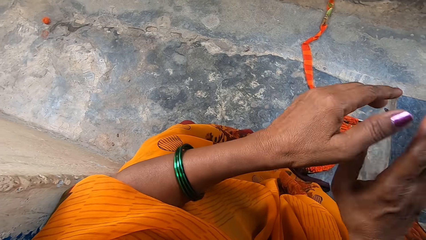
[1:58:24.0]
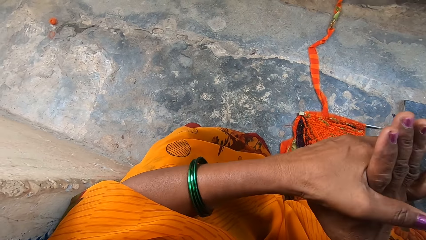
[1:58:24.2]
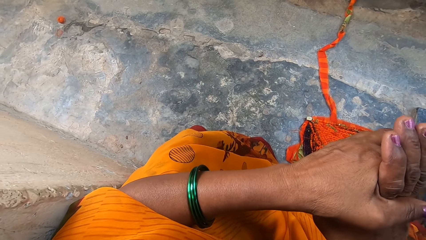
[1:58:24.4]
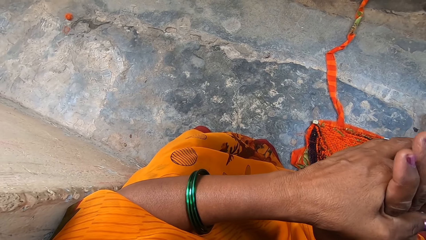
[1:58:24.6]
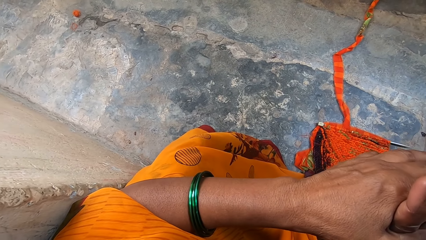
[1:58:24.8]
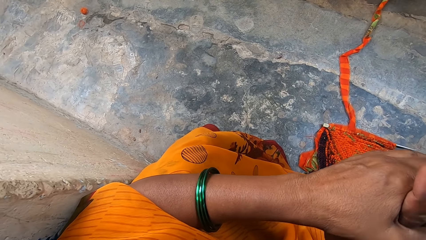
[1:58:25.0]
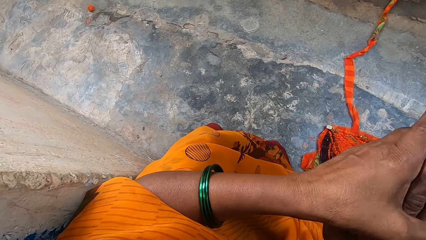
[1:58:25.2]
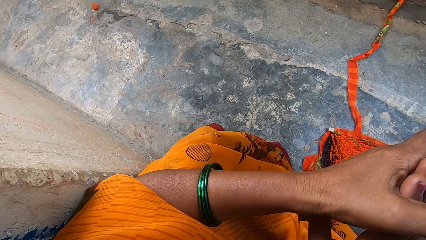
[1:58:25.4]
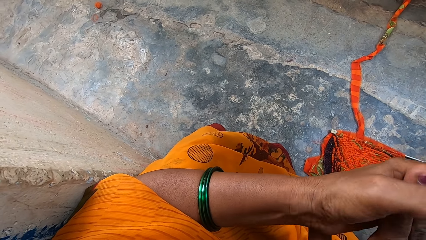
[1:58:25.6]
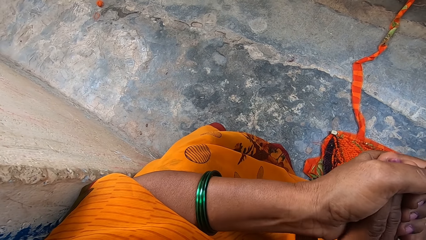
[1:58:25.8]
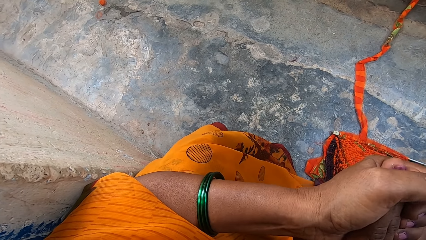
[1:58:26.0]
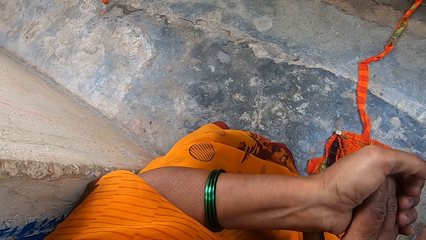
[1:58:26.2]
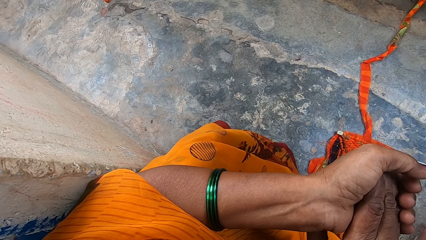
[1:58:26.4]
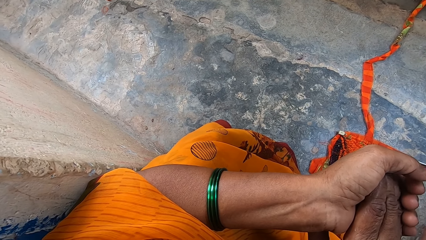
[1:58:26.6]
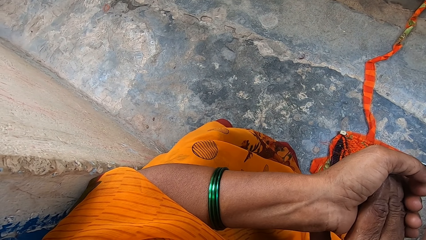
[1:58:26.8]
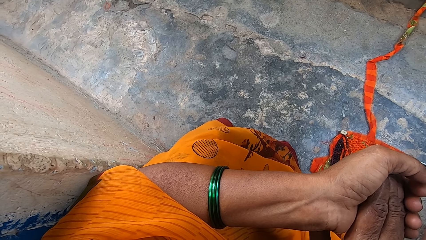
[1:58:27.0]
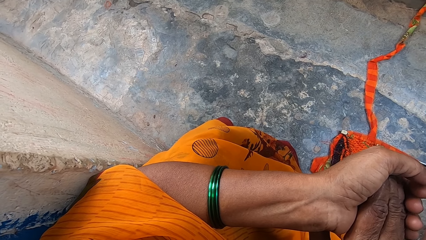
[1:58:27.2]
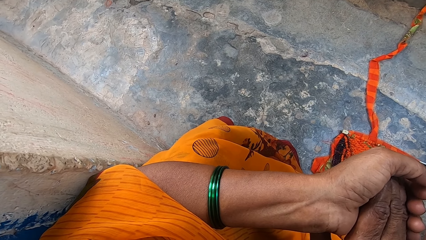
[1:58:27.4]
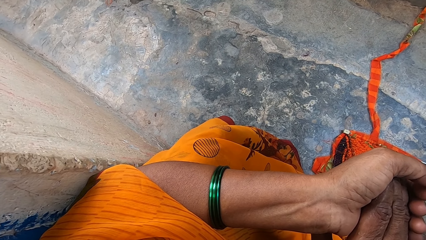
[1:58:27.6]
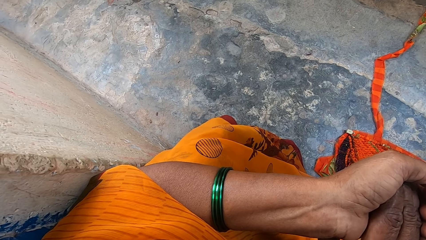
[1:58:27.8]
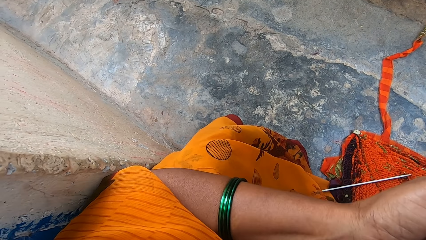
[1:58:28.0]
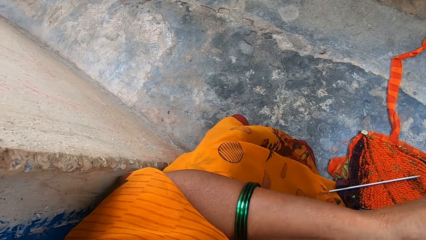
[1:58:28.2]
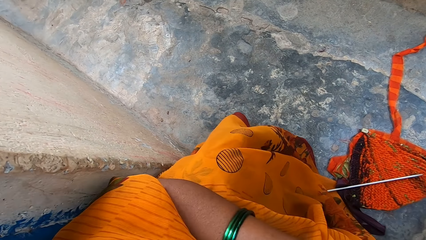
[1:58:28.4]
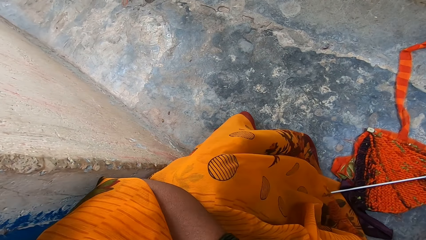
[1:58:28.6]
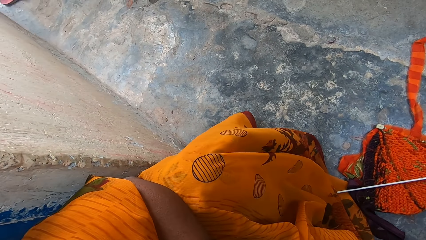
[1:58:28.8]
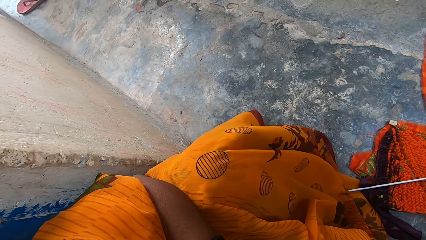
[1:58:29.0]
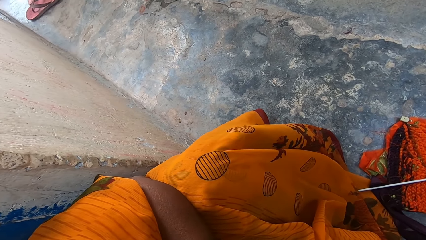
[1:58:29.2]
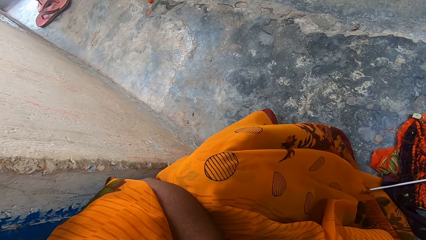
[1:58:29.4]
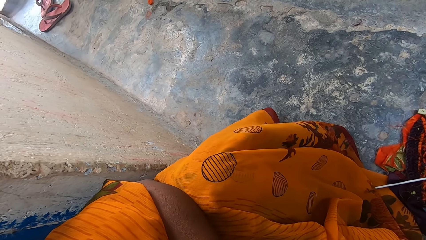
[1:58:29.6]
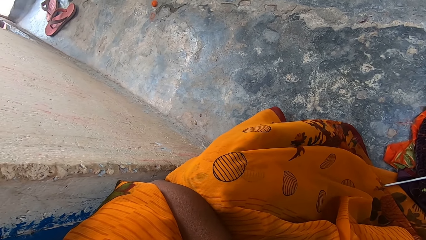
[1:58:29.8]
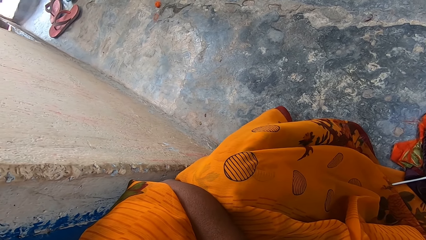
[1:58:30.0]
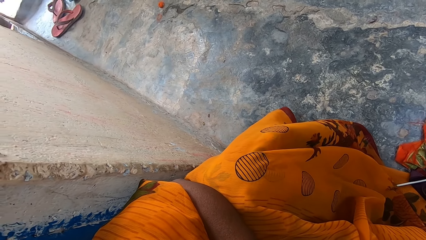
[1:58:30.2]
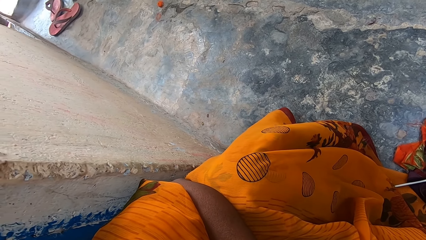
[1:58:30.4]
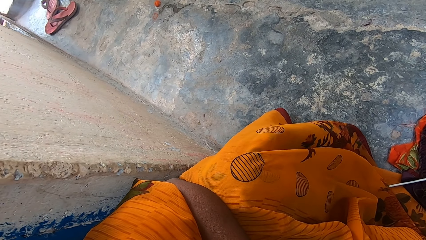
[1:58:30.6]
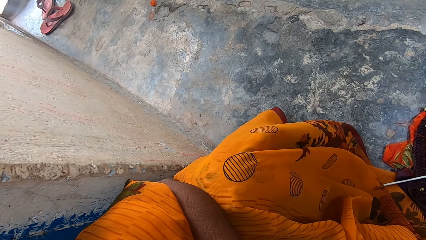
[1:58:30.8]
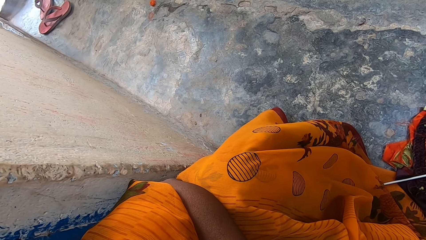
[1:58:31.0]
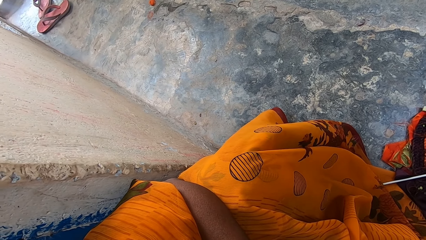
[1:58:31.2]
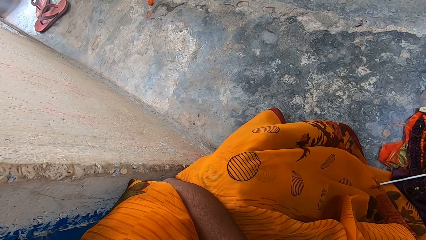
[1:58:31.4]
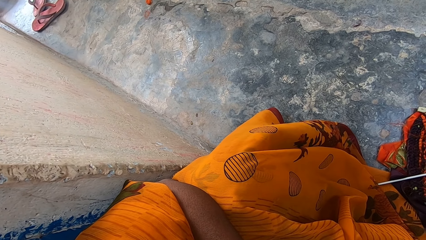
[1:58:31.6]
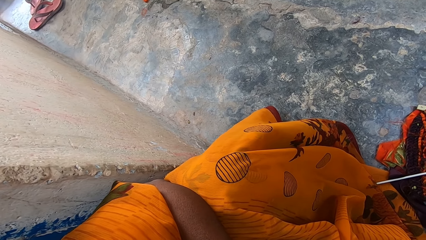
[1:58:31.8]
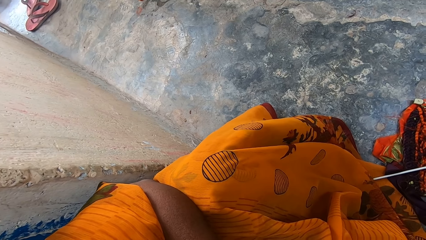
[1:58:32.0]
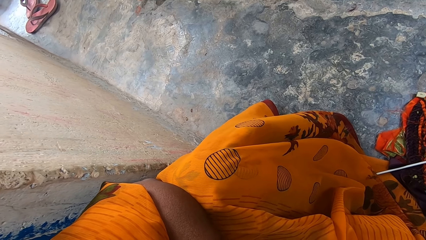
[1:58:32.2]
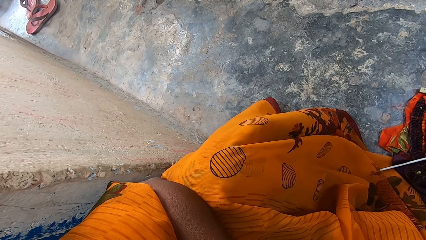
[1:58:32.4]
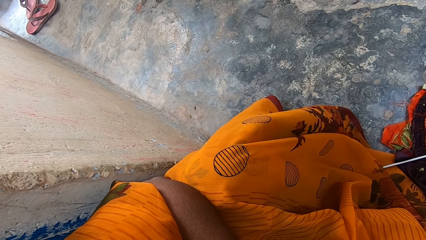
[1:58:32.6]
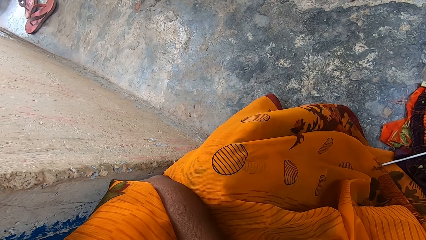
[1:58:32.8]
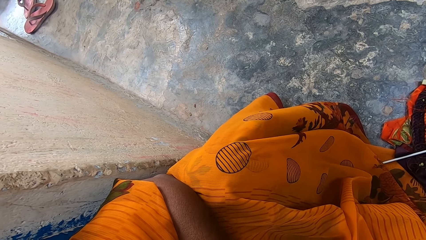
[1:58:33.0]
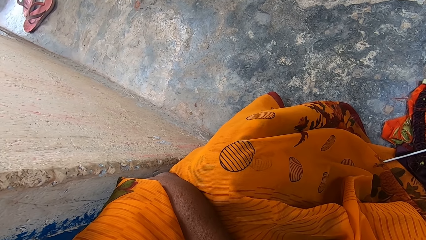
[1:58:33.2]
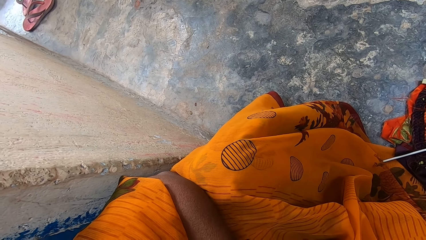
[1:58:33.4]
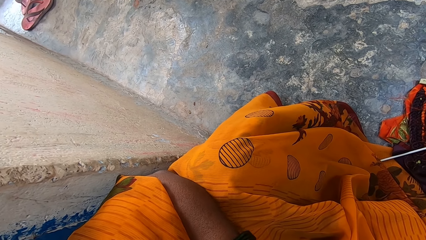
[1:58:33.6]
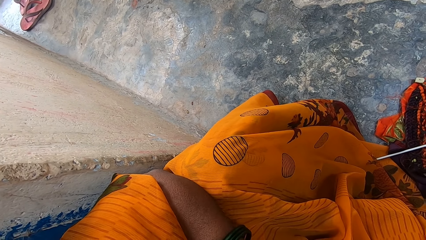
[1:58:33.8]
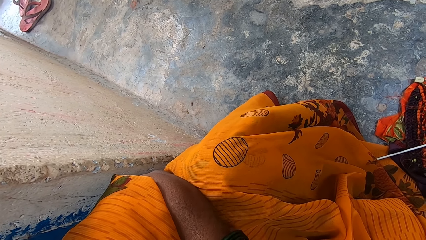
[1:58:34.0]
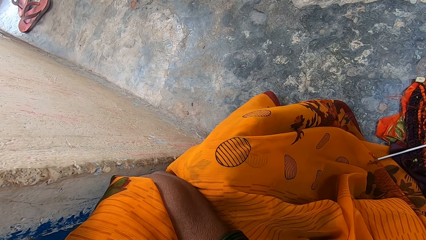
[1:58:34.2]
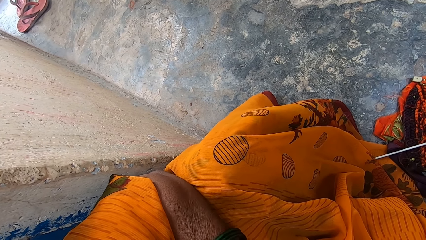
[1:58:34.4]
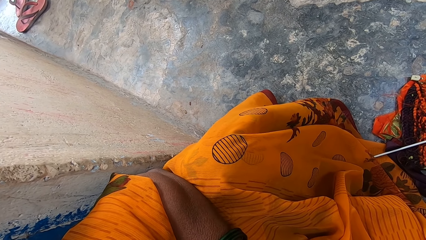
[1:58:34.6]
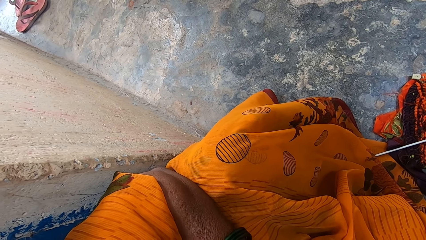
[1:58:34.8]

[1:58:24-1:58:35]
The camera wearer stretches her right hand fingers again. She holds her right hand fingers. She looks around.

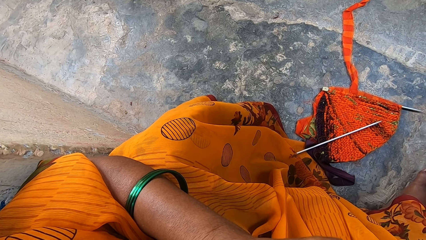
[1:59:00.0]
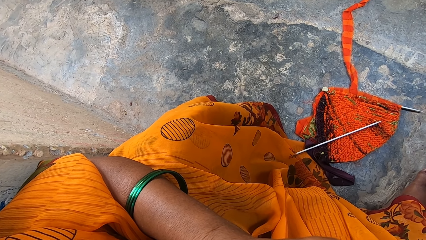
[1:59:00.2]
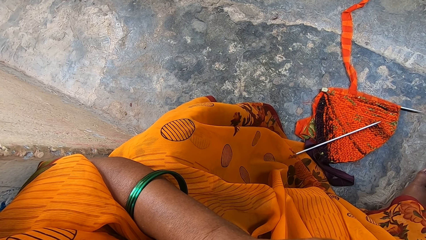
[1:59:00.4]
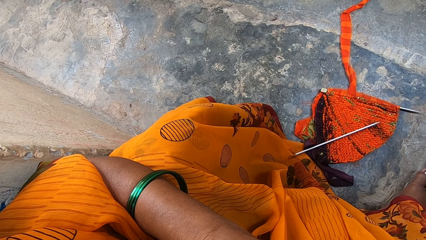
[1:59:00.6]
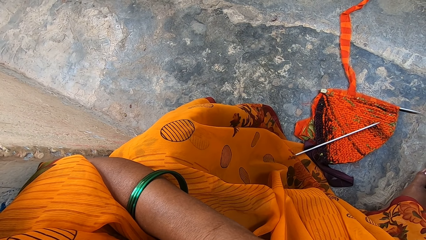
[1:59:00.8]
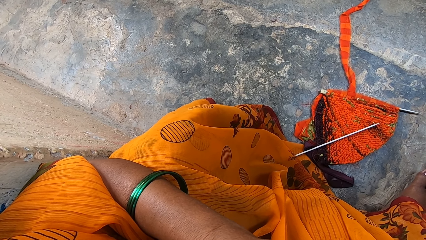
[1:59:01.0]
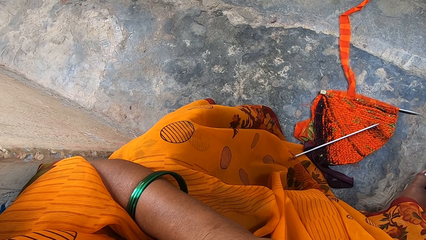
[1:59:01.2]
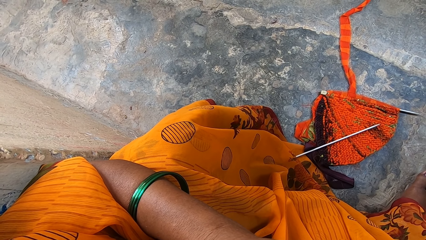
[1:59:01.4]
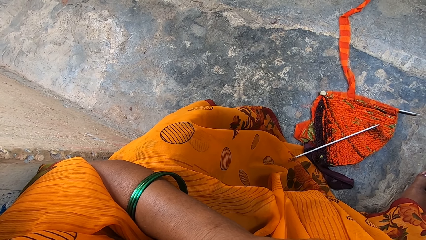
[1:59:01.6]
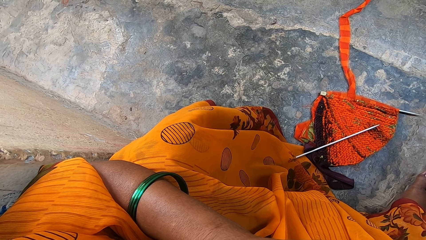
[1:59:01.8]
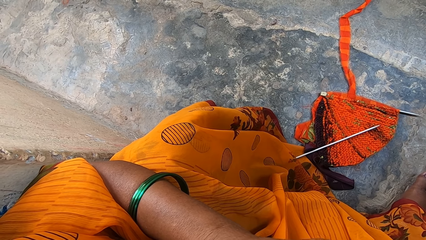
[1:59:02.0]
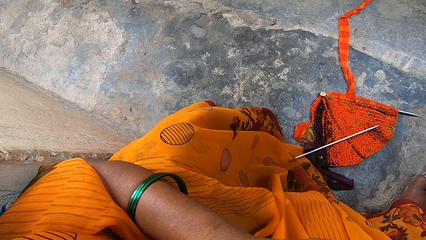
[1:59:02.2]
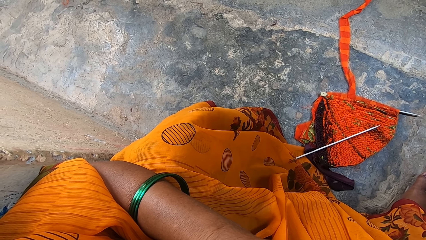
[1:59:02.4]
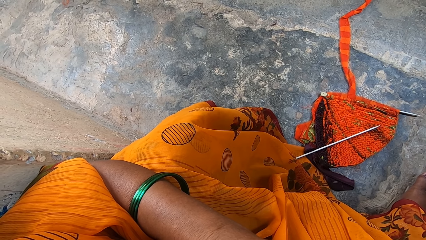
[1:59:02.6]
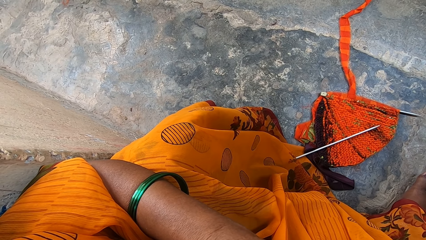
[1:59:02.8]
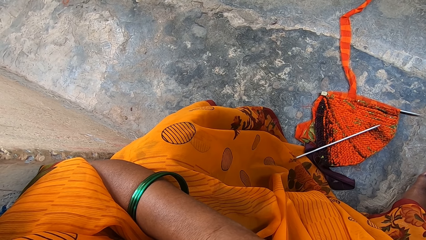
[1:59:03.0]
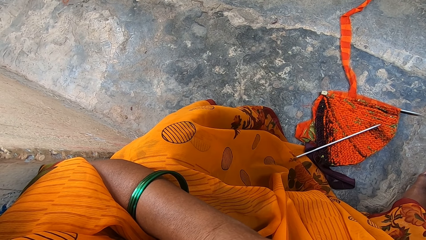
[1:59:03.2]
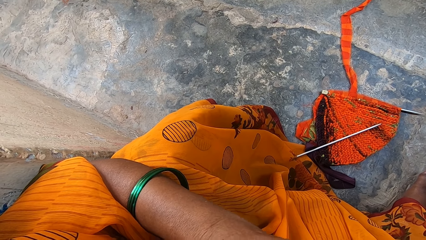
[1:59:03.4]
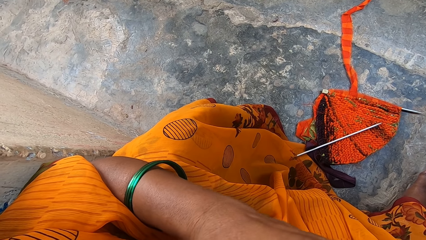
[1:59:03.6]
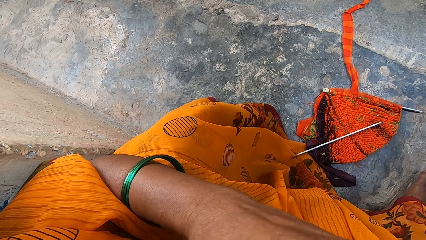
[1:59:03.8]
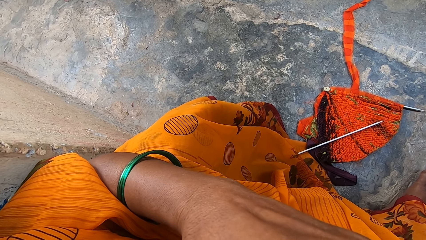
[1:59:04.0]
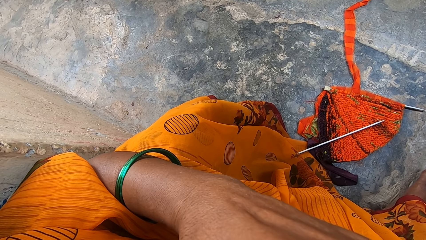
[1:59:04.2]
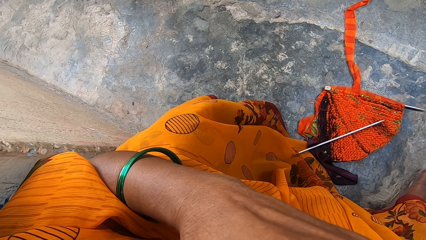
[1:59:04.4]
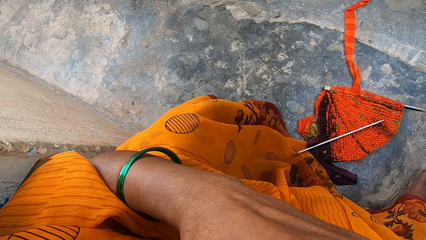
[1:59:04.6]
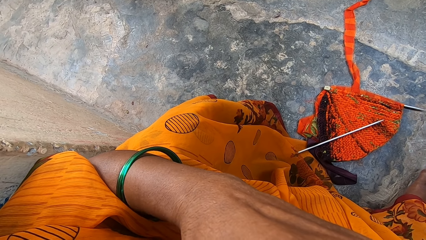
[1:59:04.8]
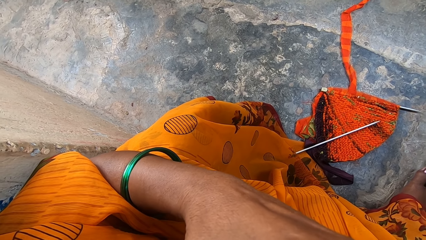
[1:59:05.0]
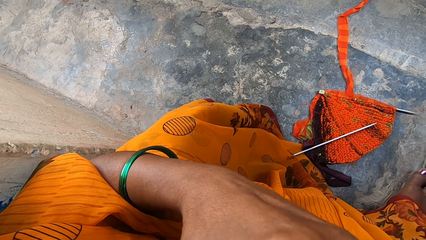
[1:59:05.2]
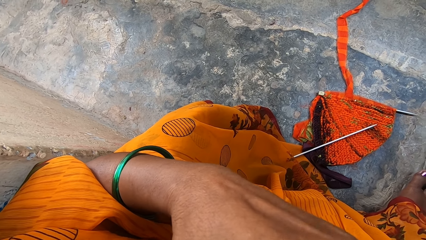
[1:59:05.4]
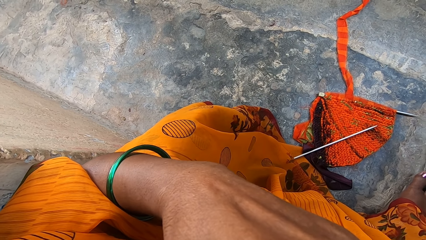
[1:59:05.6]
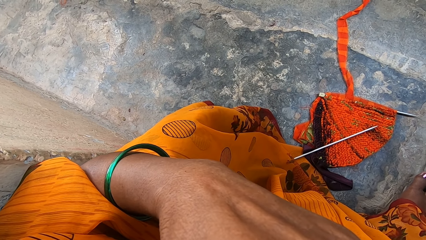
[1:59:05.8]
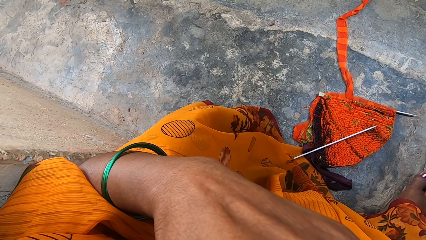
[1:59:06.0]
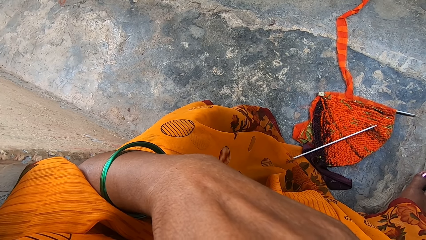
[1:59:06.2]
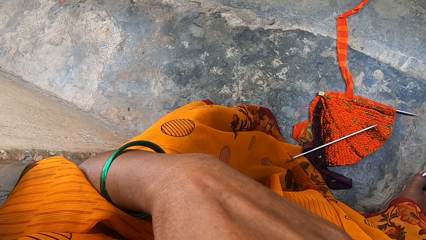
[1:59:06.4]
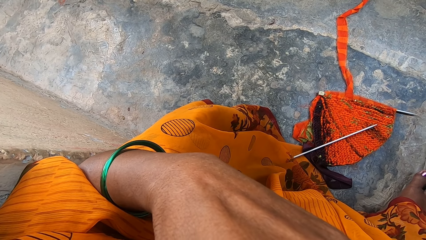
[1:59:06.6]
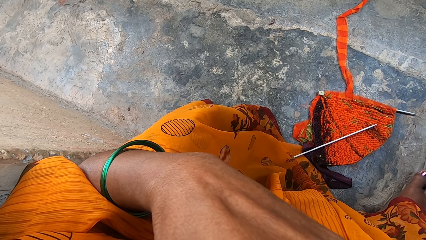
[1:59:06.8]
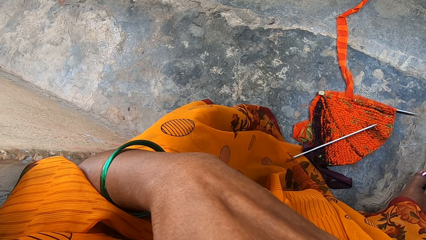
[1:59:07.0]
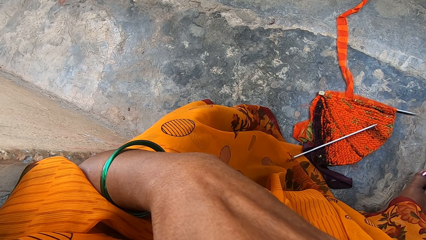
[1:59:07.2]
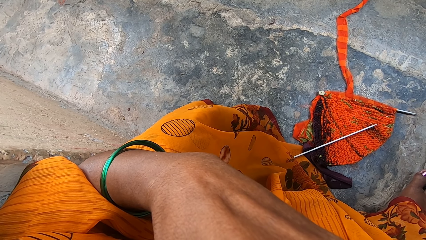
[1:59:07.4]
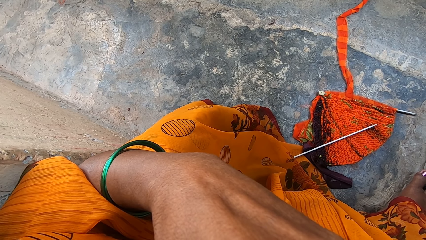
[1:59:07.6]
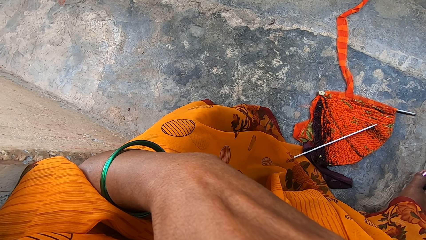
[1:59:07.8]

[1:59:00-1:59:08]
The camera wearer touches her face with her left hand. She touches something.
